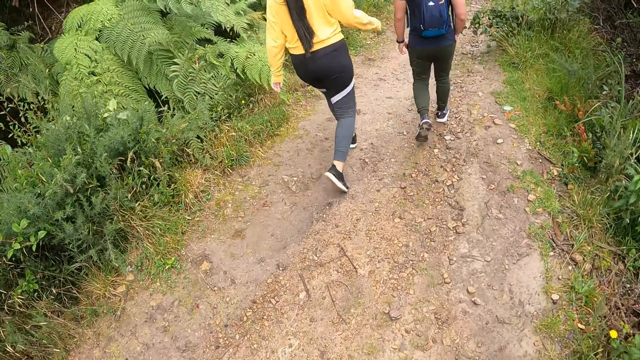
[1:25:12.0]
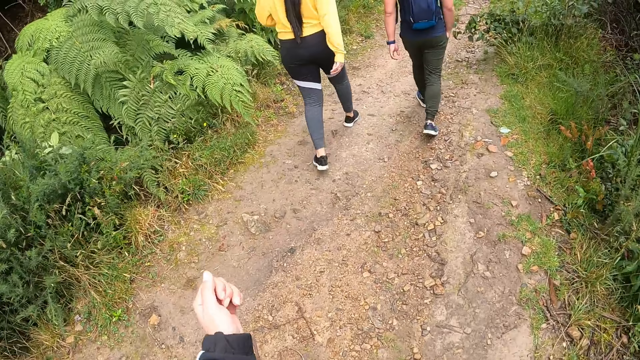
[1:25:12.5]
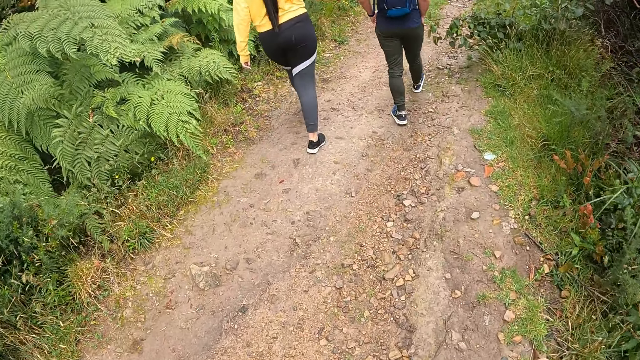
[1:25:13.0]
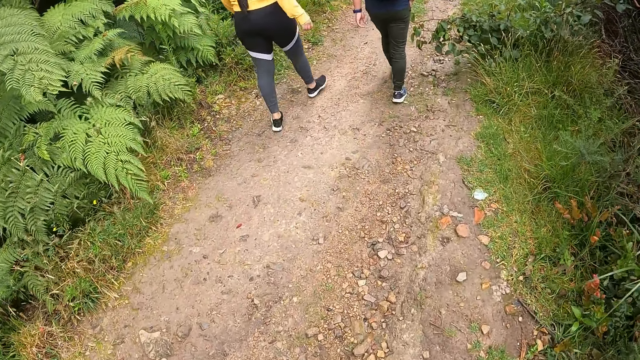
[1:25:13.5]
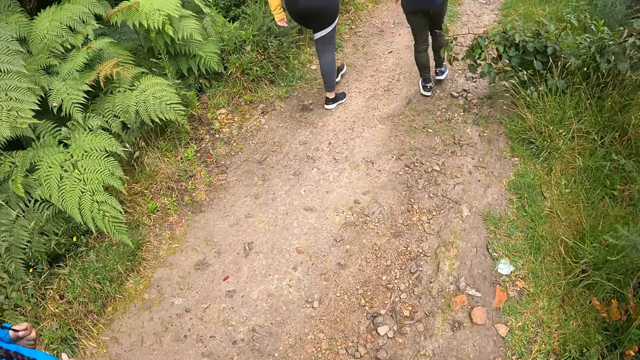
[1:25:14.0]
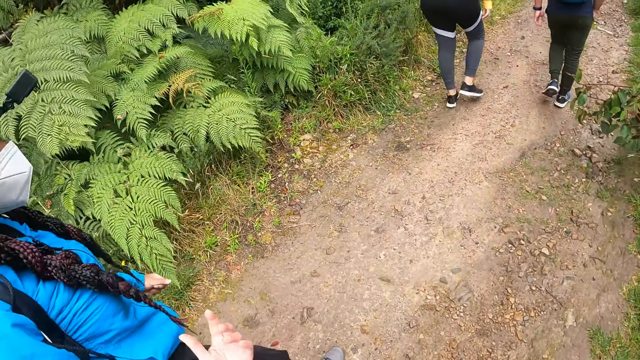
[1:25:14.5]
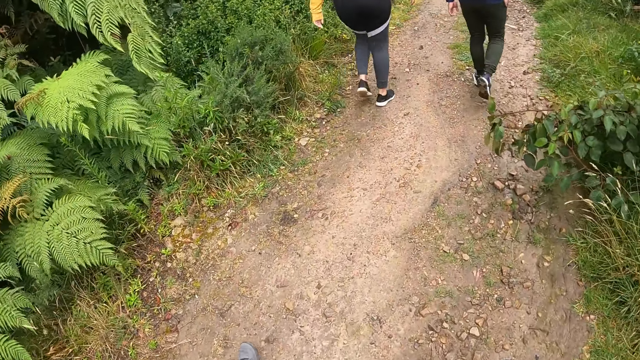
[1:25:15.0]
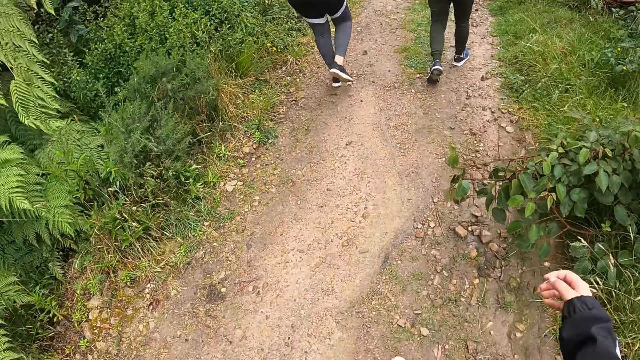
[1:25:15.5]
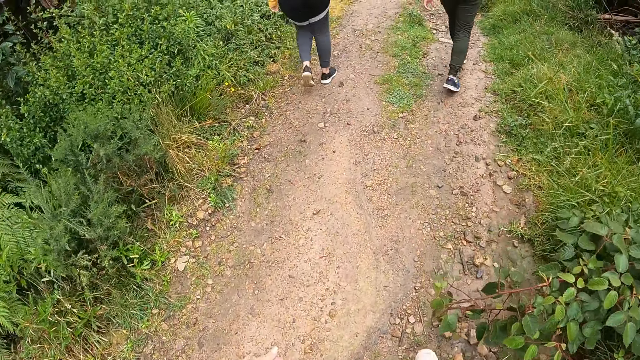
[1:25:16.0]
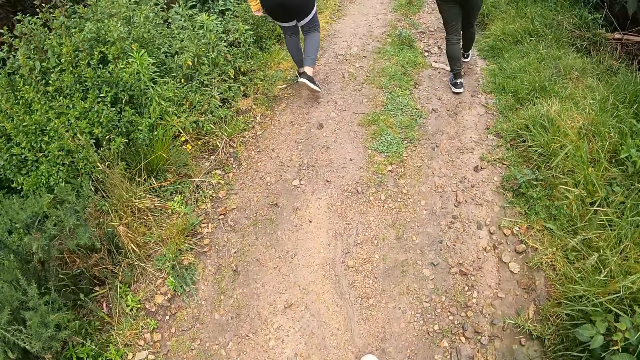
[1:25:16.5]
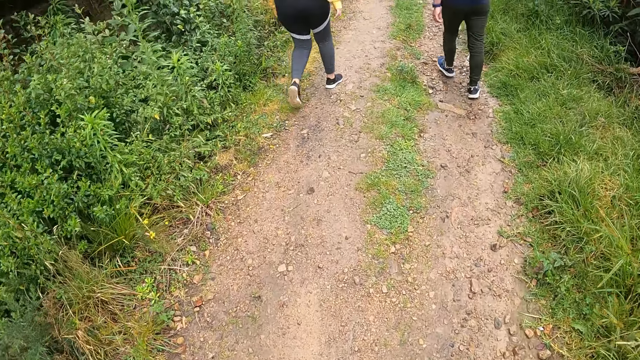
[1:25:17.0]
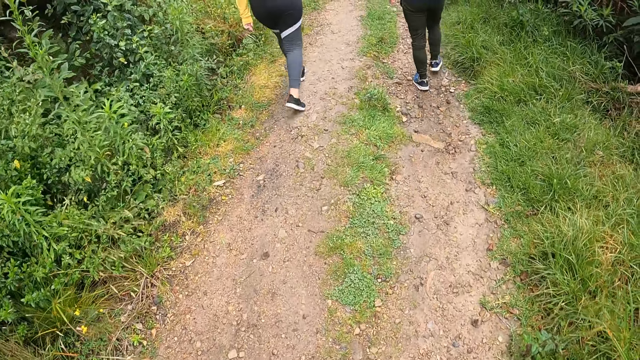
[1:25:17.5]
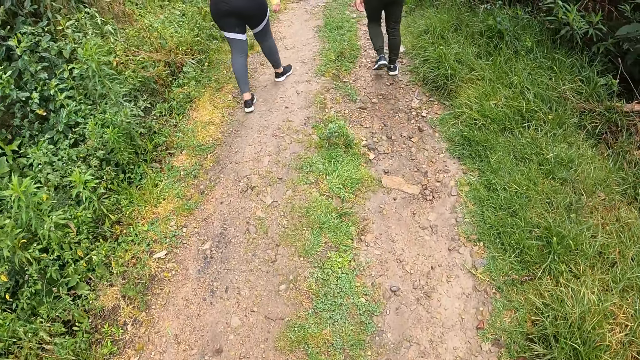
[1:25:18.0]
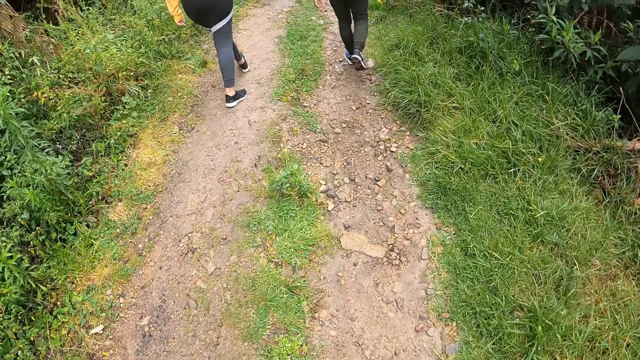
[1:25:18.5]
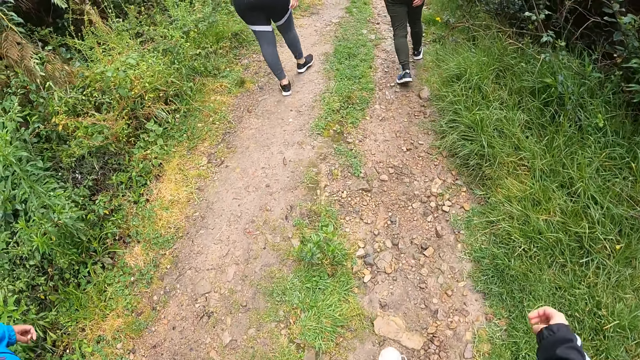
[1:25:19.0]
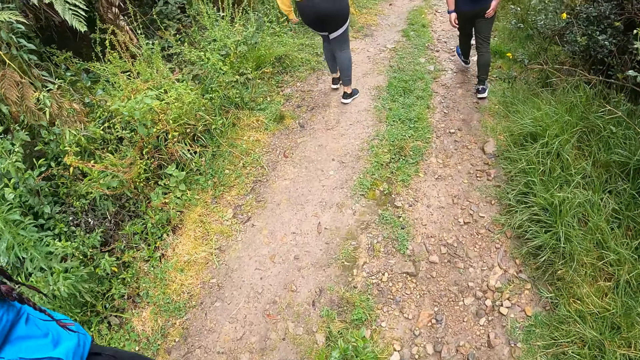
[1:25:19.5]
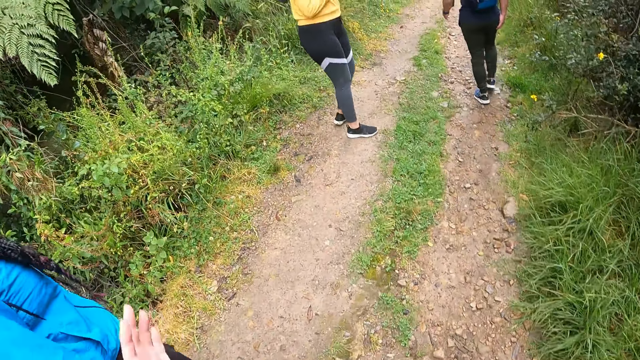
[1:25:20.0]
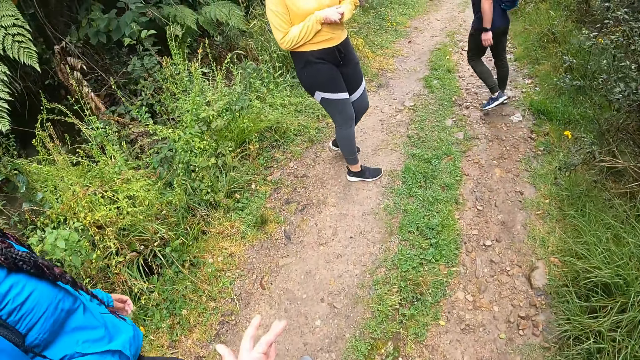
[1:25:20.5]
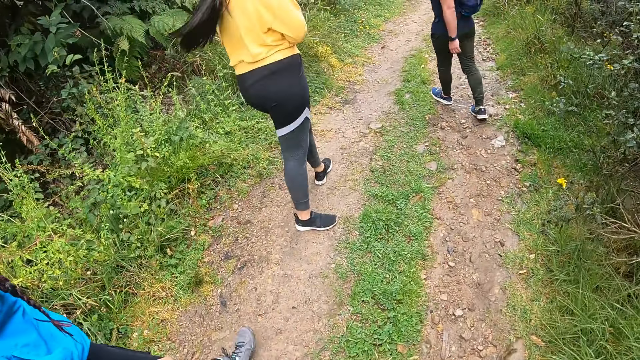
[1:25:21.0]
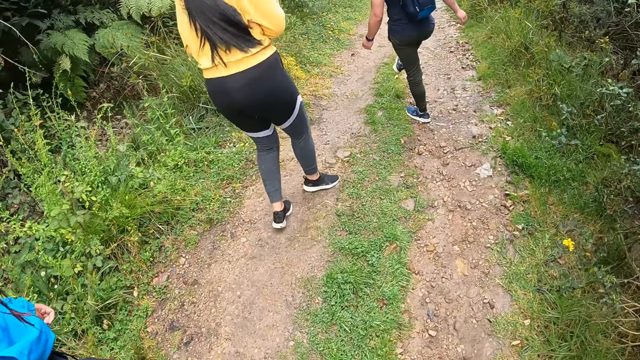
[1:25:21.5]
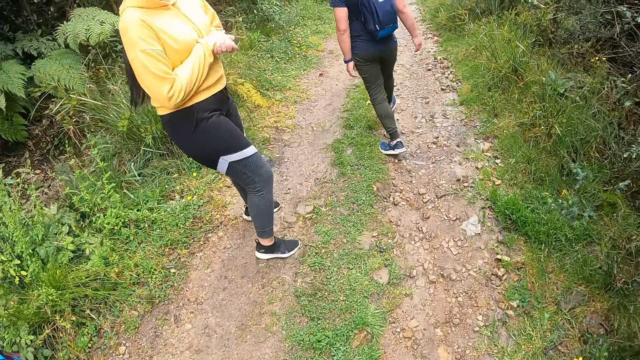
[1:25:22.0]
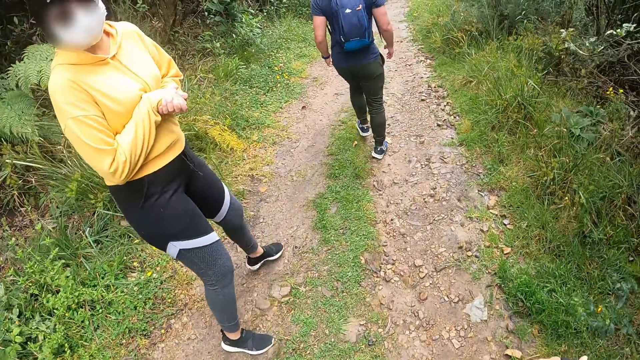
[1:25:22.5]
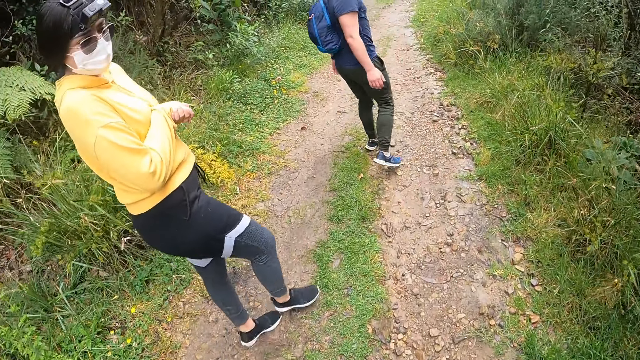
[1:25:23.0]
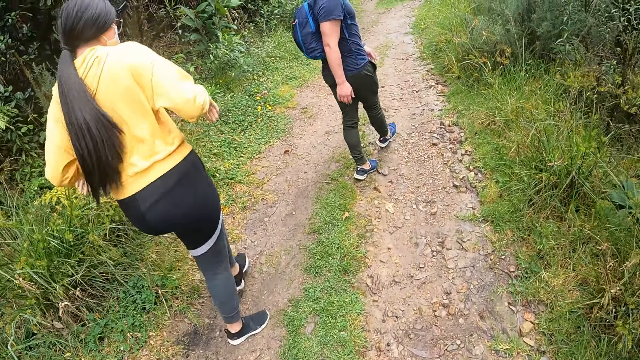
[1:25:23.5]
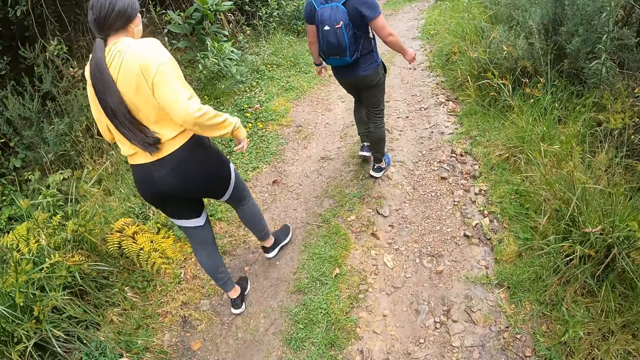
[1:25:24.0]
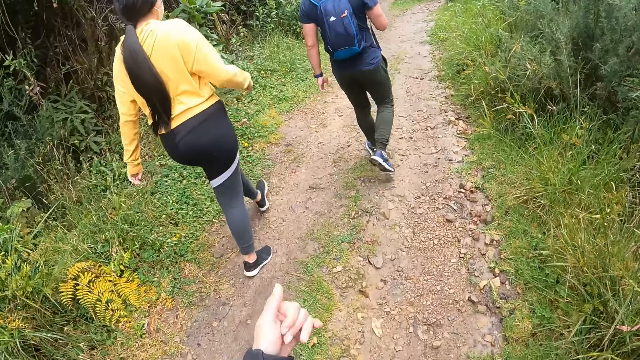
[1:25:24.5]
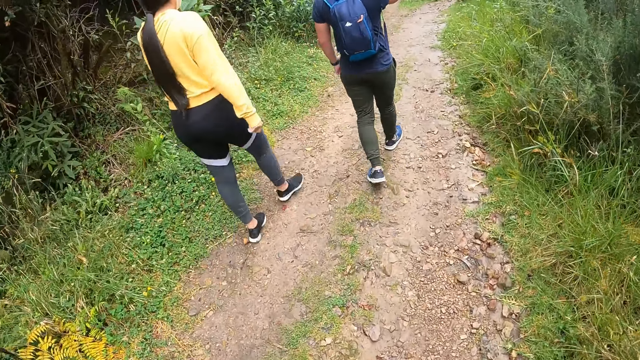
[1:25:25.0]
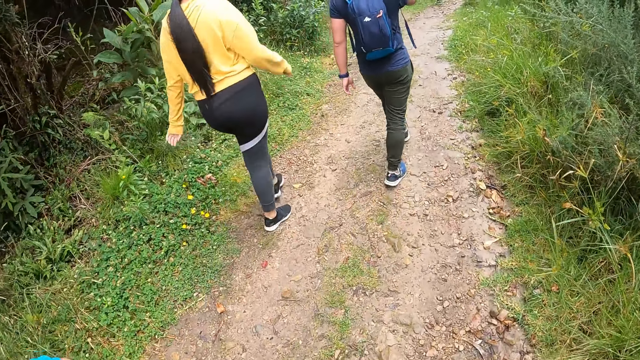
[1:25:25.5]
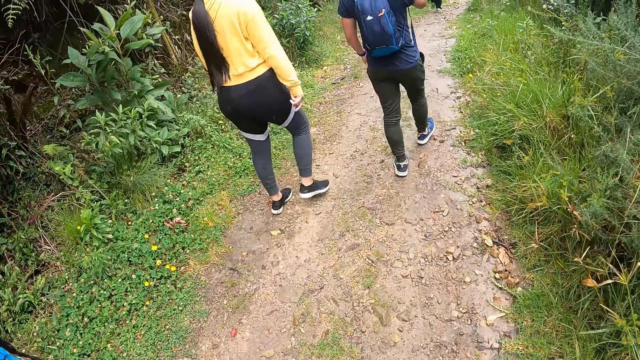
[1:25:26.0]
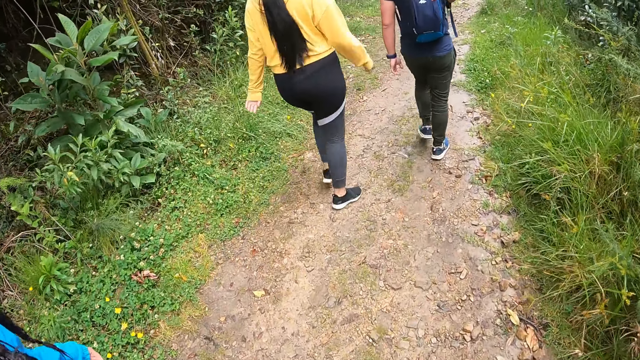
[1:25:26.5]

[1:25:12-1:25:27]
The camera wearer raises the right hand. They raise the left hand repeatedly. They raise the right hand. They walk around. They raise the right hand. They raise the left hand. They walk around. They walk around again. A woman turns around. The woman on the path interacts with the camera wearer. The camera wearer raises the left hand. They walk around.

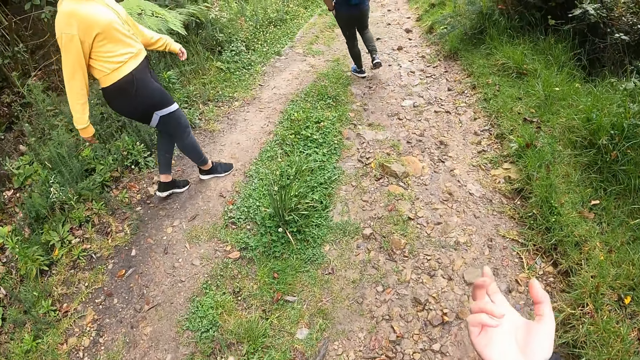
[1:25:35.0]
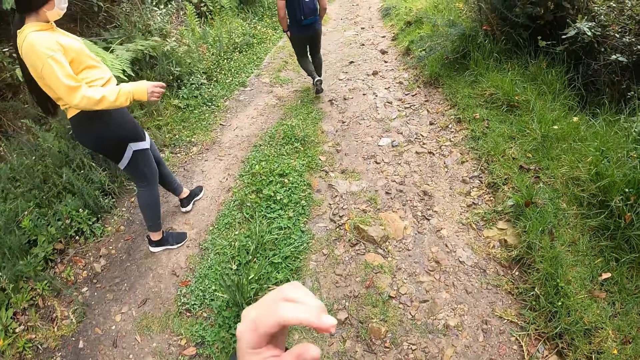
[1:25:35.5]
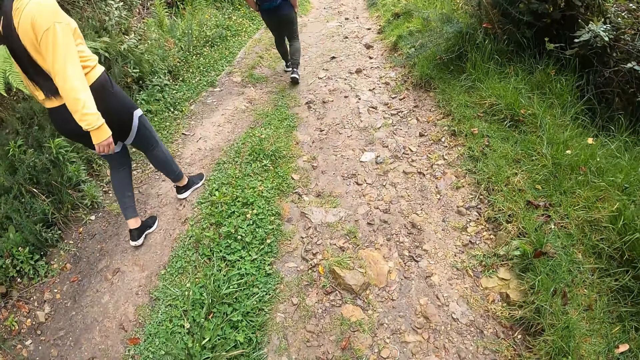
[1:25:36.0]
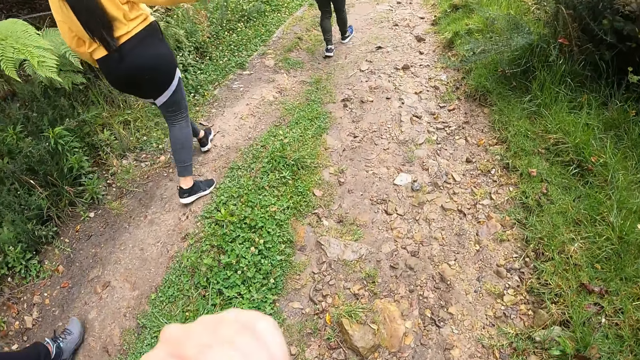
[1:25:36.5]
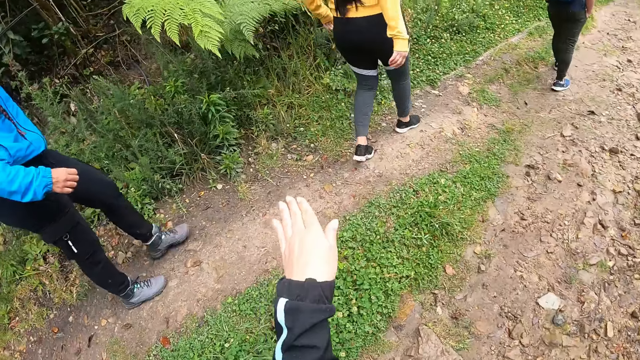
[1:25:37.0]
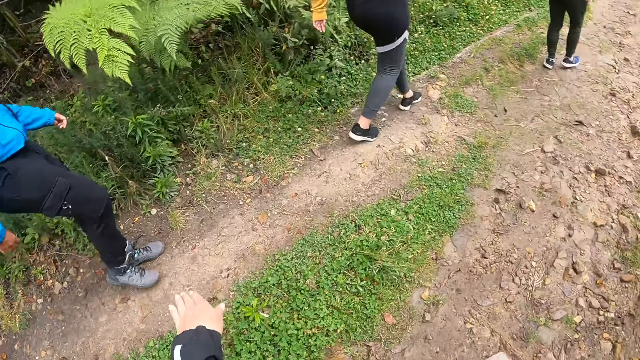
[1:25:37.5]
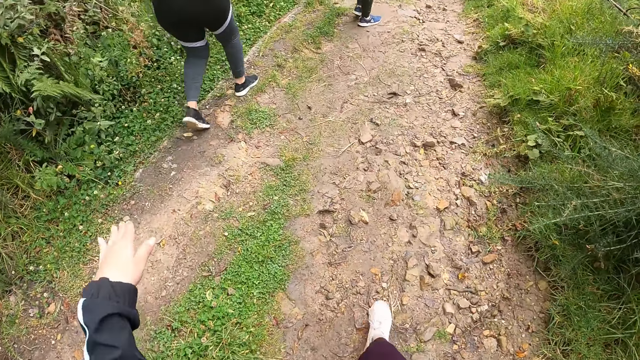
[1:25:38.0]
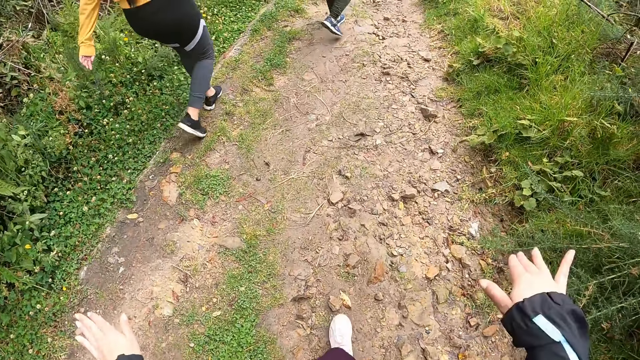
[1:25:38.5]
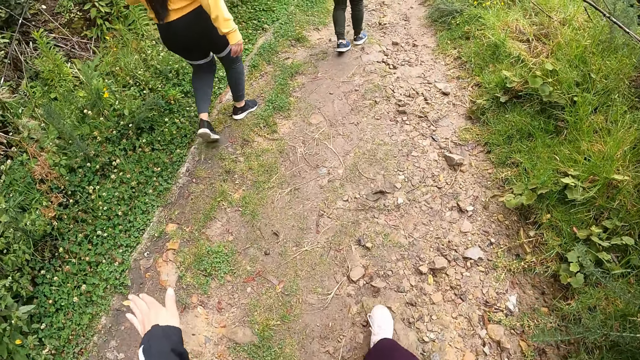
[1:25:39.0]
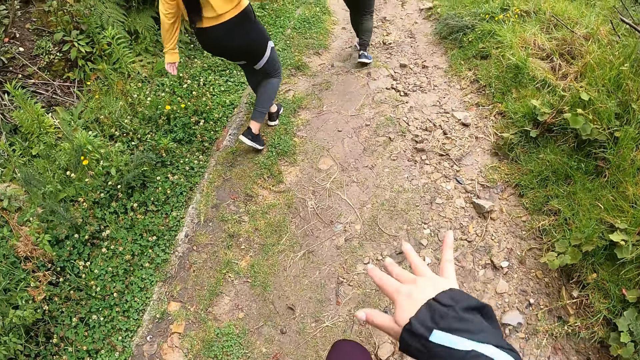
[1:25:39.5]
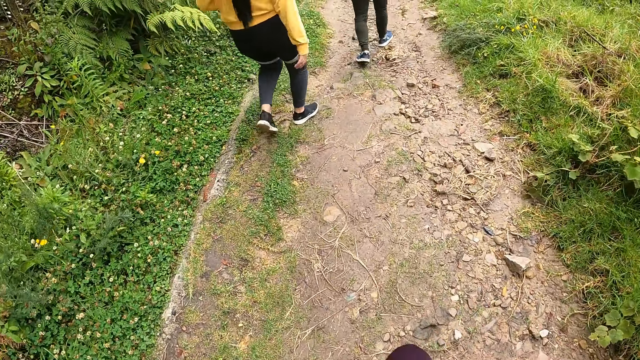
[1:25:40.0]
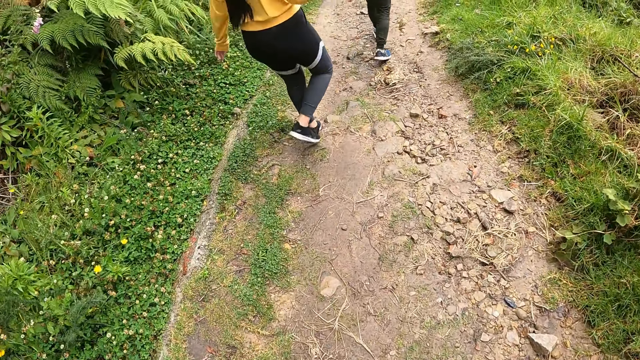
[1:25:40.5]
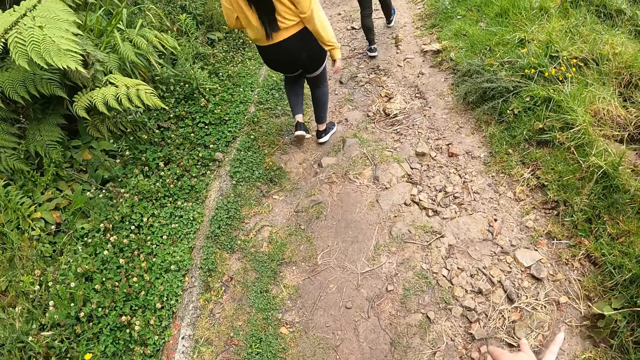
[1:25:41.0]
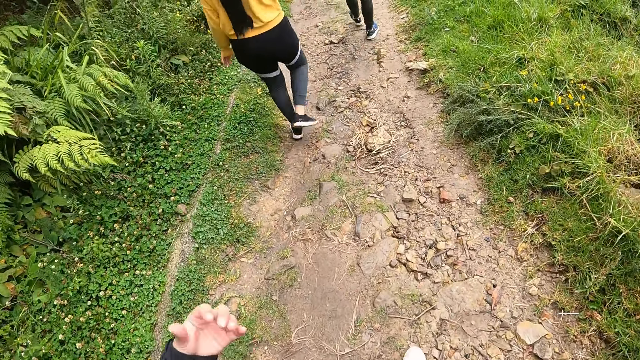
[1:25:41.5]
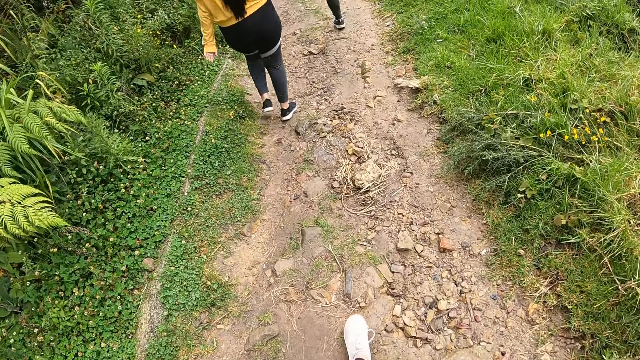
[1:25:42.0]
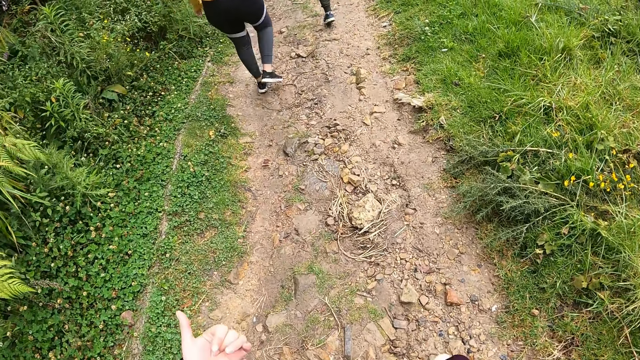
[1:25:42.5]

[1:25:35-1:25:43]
A woman turns around. The camera wearer raises the right hand, raises the left hand, raises the right hand. They sway the left hand. They sway the right hand.
